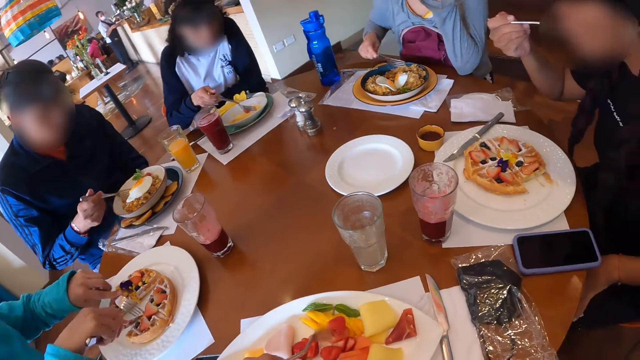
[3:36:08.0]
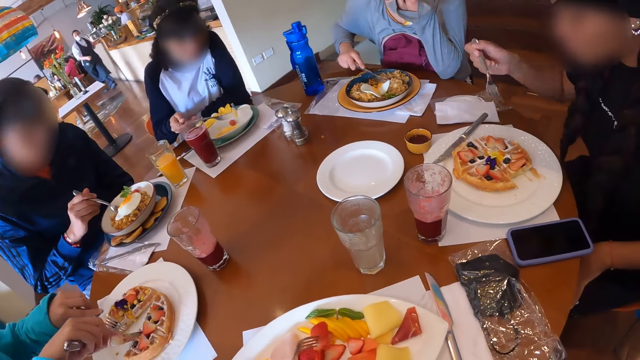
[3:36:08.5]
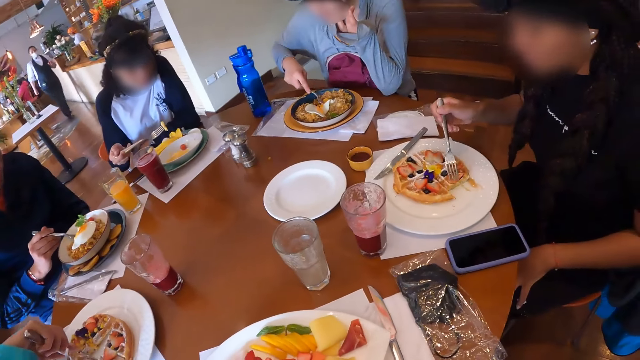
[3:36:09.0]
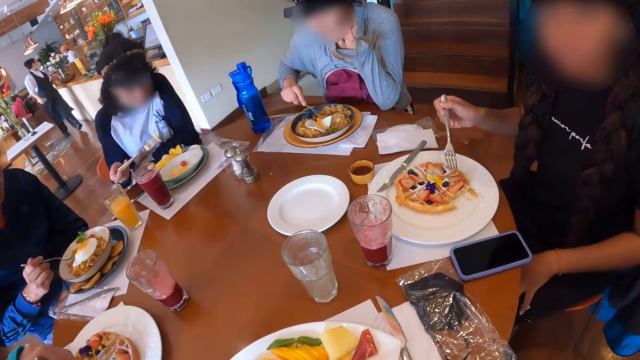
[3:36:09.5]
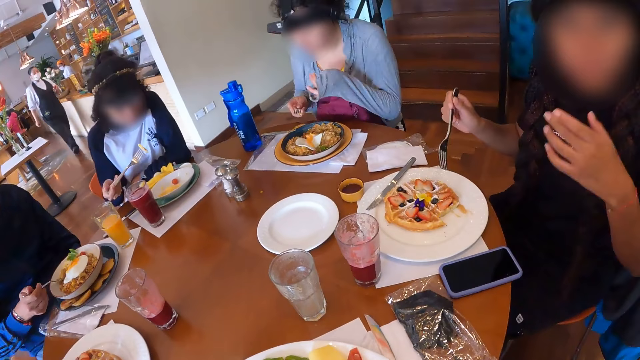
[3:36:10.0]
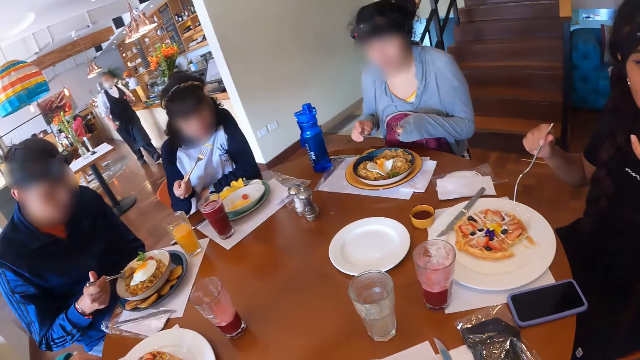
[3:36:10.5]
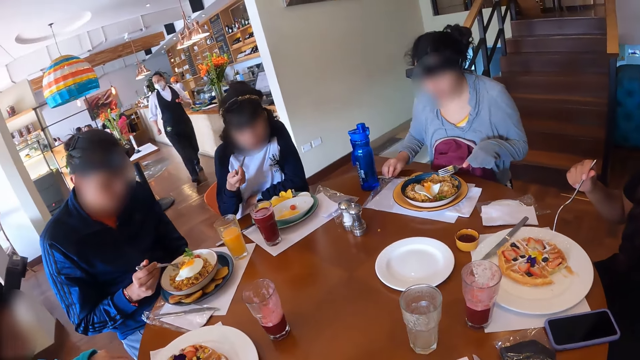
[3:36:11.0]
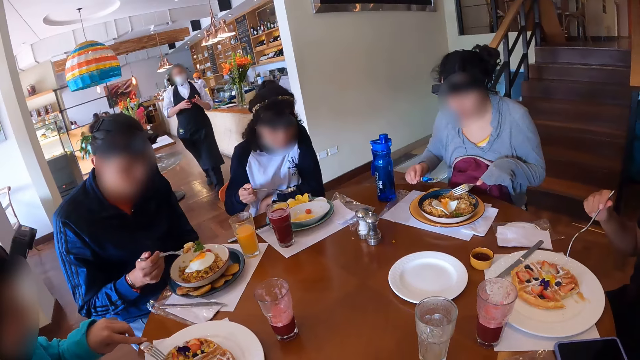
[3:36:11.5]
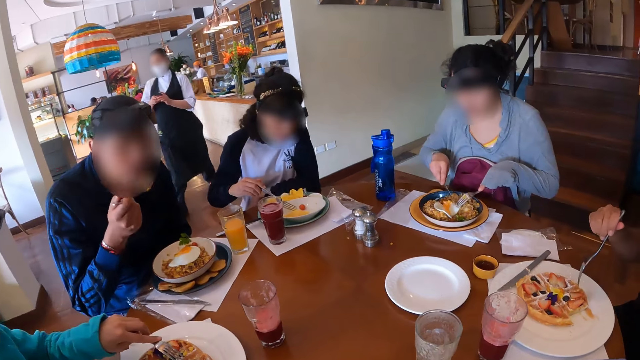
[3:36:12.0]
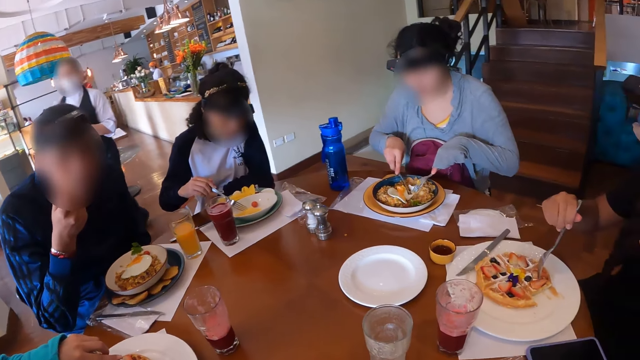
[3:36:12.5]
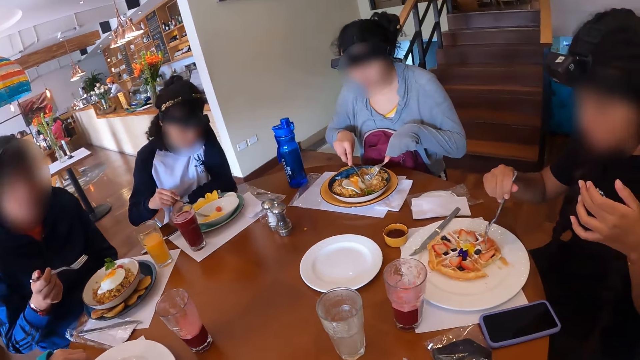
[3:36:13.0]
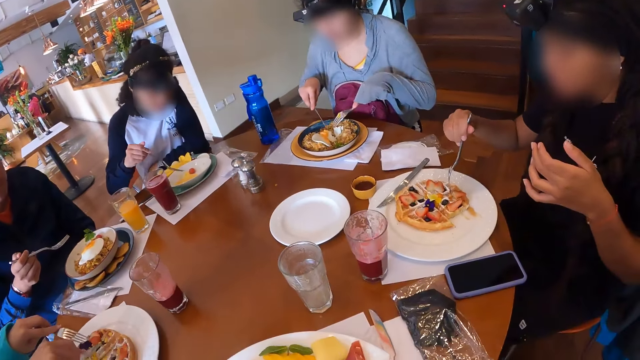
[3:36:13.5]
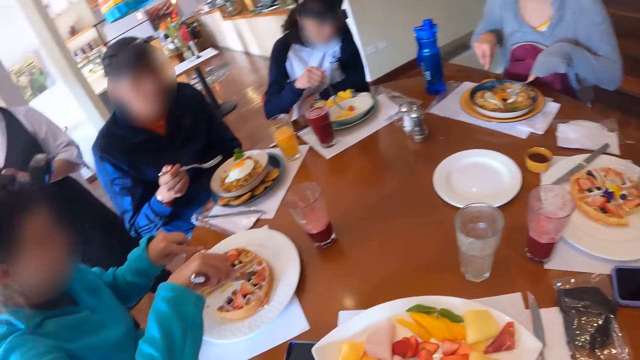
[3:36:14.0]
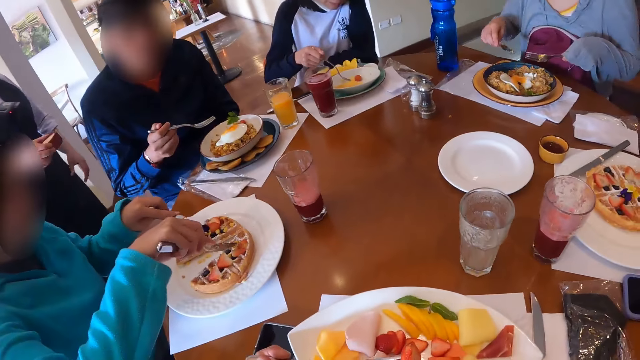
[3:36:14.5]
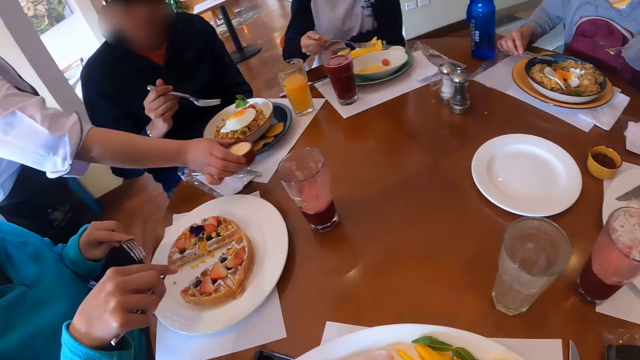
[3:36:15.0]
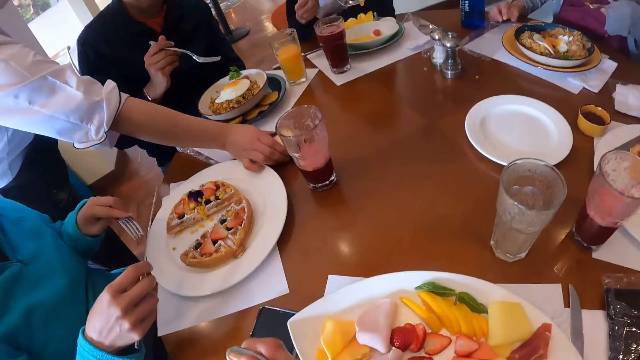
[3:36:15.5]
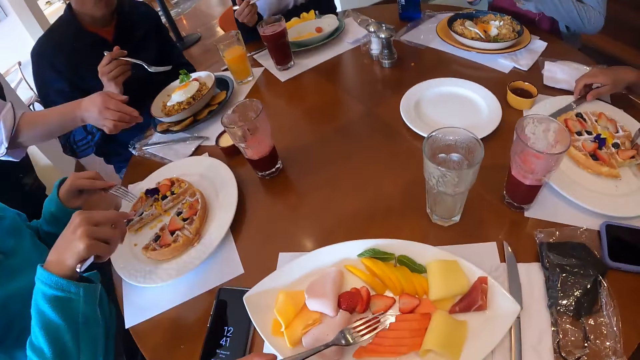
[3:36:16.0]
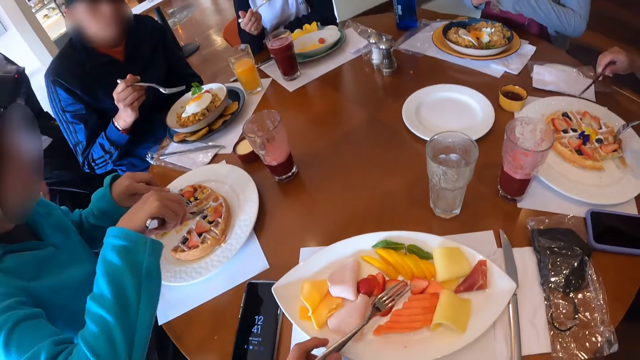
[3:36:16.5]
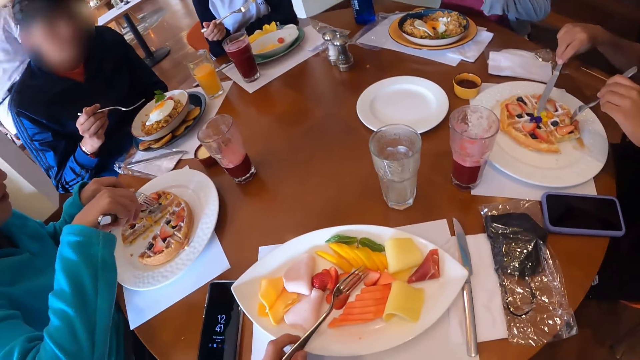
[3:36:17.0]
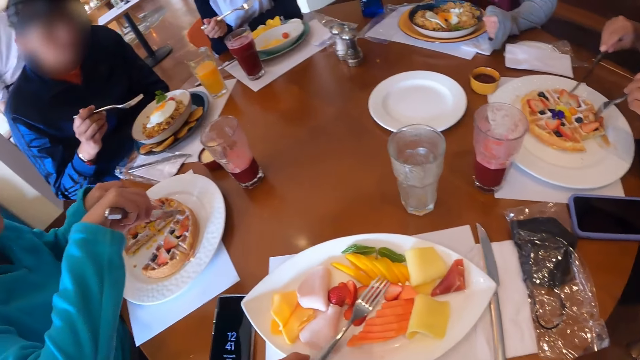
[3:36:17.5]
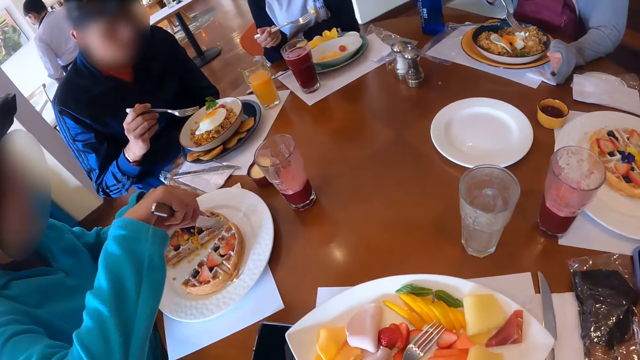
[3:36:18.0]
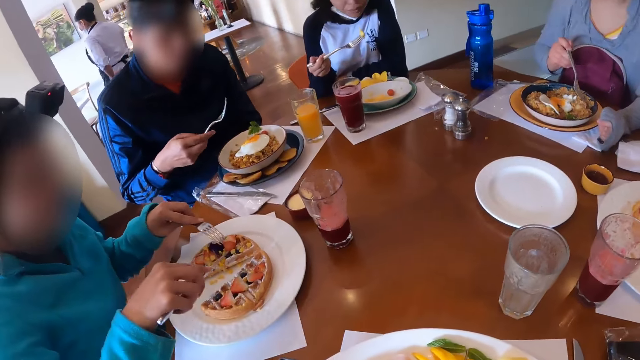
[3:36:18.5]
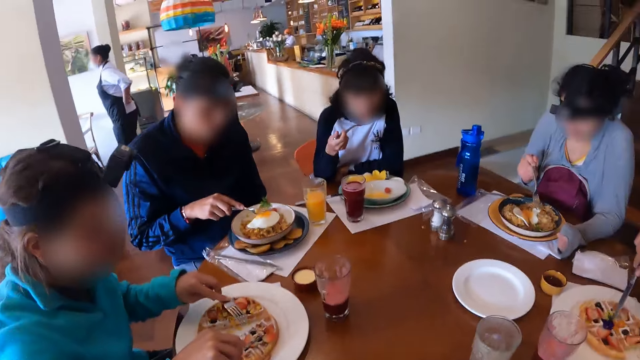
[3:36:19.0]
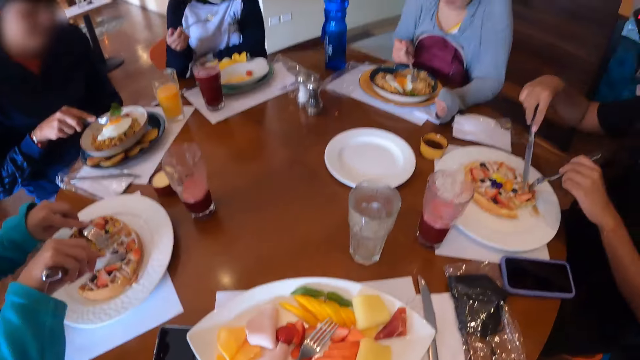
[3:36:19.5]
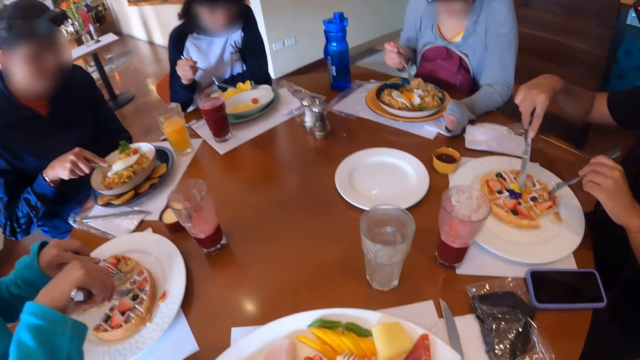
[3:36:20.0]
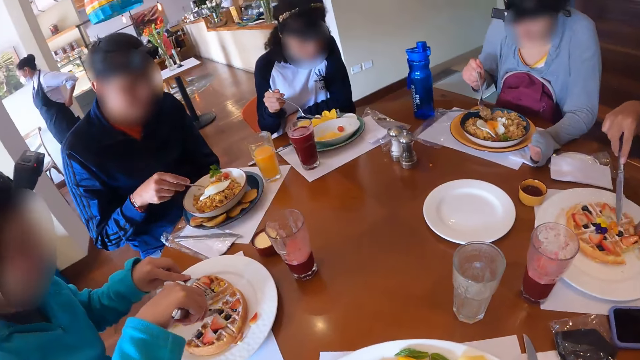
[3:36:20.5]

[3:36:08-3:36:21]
A woman picks the knife from the plate with her right hand. Another woman transfers the fork from her left hand to her right hand. The camera wearer places the fork on the plate on the table with his left hand. A waitress walks away from the group of people at the table. The first woman moves some toppings on the waffles on the plate with her right hand. The second woman picks some noodles and egg from the plate with the fork in her right hand. A third woman eats from the fork in her right hand. A man picks some noodles and egg from the plate with the fork in his right hand.

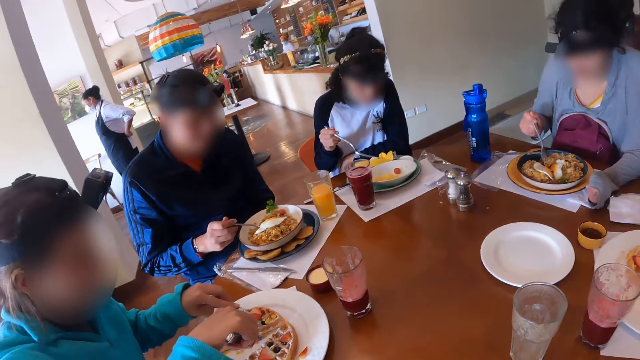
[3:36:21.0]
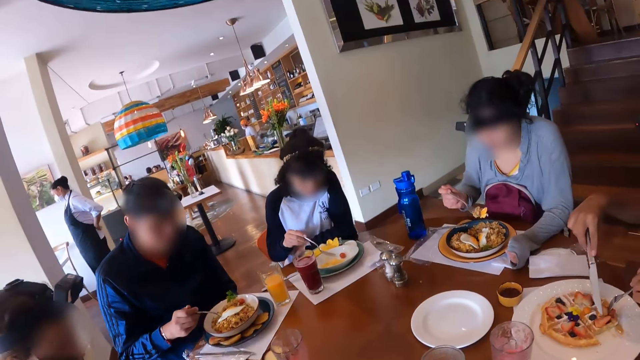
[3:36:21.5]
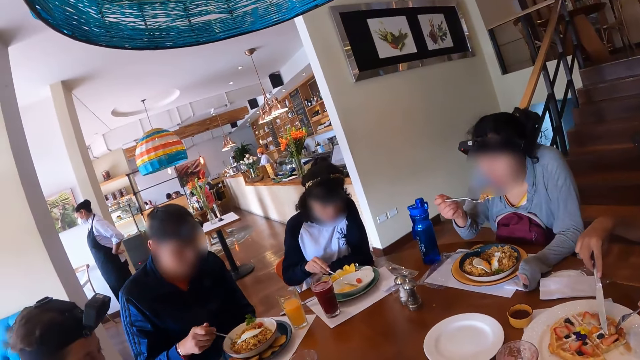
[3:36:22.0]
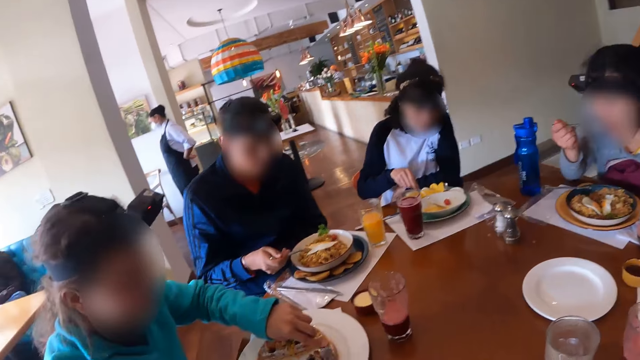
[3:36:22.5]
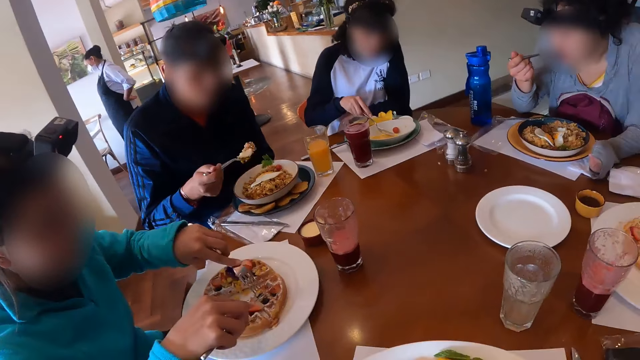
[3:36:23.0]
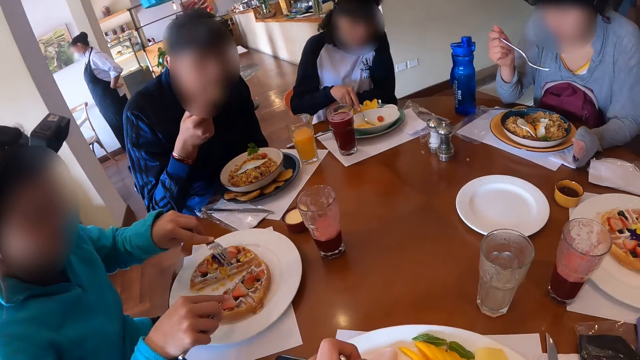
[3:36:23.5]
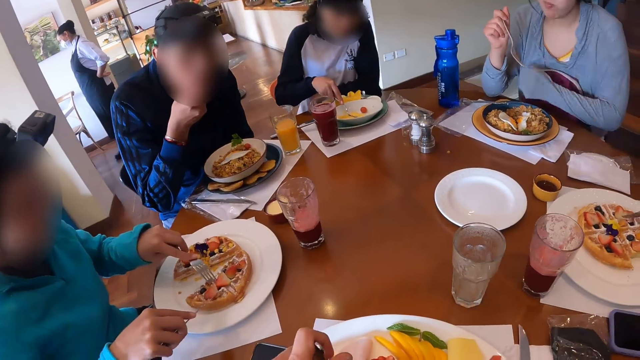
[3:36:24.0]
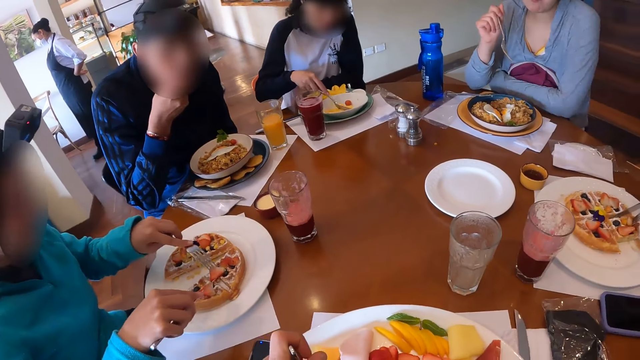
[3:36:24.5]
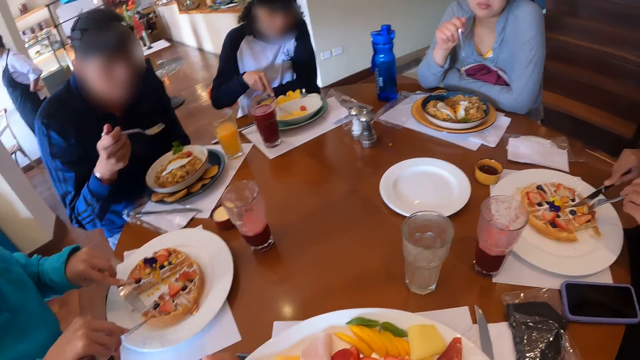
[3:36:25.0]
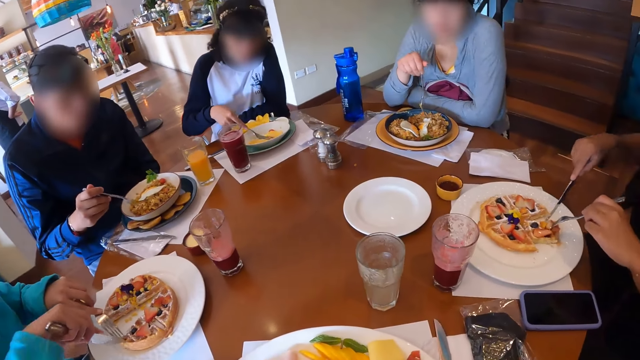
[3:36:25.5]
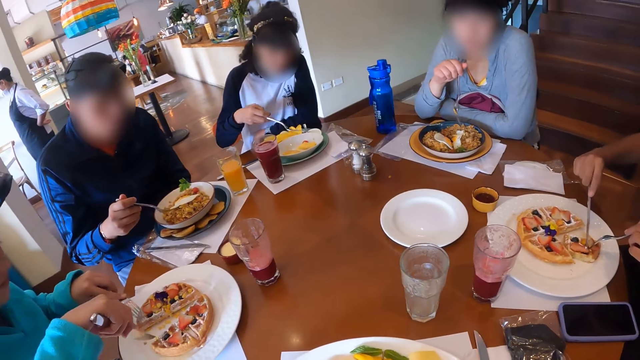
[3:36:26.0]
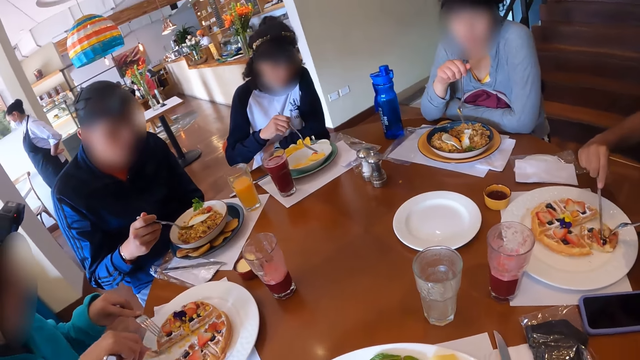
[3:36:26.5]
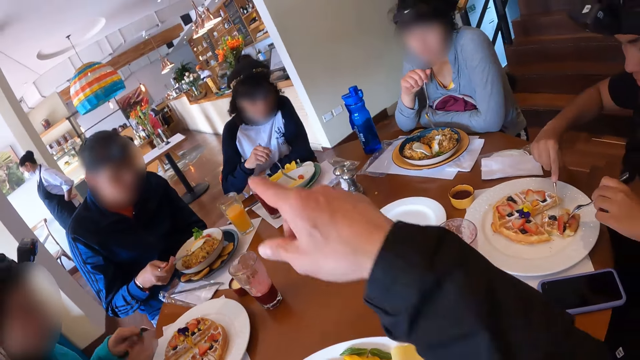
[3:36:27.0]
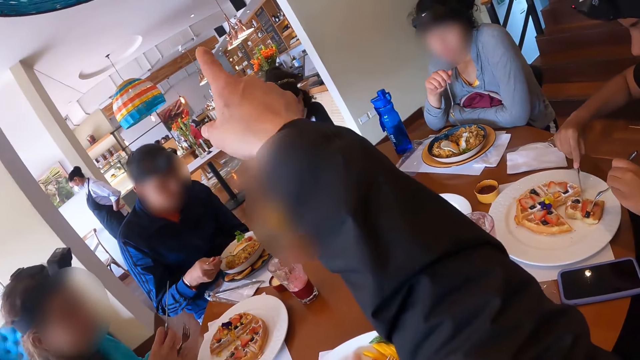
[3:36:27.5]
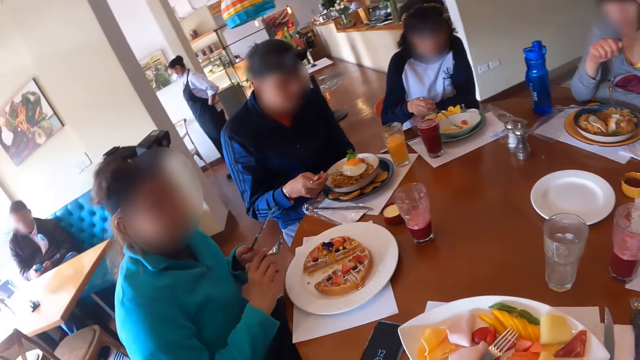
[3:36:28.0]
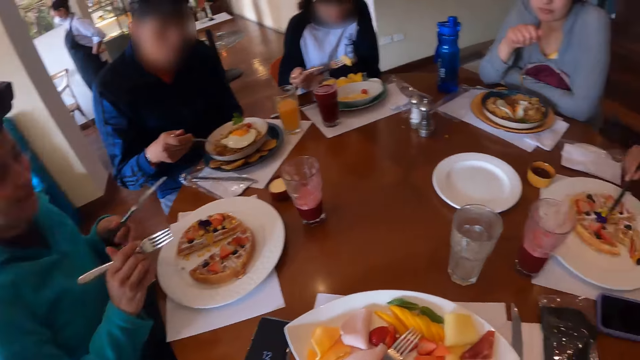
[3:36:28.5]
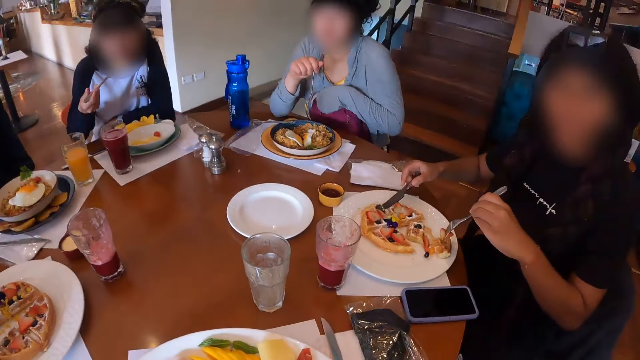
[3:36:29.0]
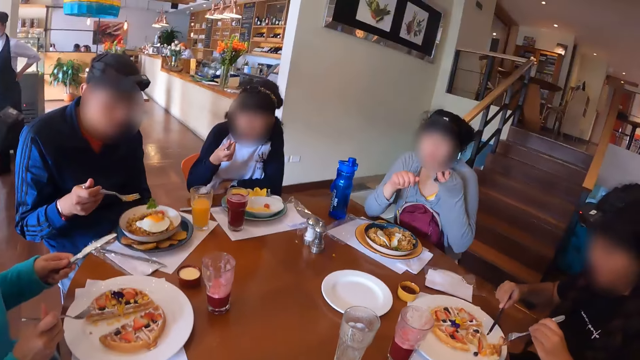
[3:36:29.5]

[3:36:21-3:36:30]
A woman picks from the plate of crudites with the fork in her right hand. Another woman eats from the fork in her right hand. A man eats from the fork in his right hand. A third woman moves some toppings with the fork in her left hand and the knife in her right hand. A fourth woman cuts the waffles on the plate with the knife in her right hand. The camera wearer eats with the fork on the table. The third woman interchanges the fork in her left hand for the knife in her right hand. The camera wearer points at the shelf. The first woman eats from the fork in her right hand. The camera wearer looks around the table.
